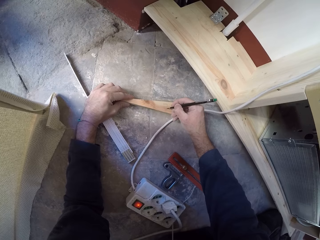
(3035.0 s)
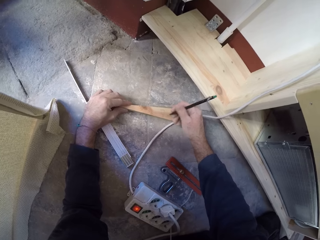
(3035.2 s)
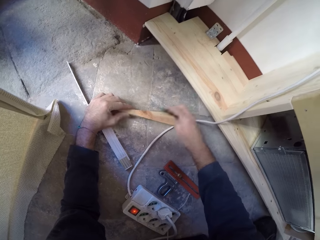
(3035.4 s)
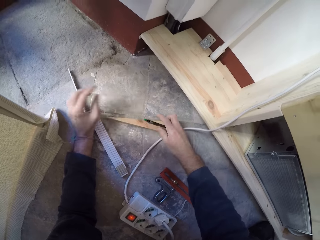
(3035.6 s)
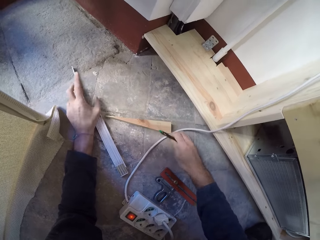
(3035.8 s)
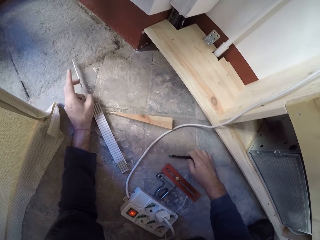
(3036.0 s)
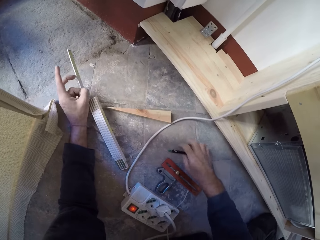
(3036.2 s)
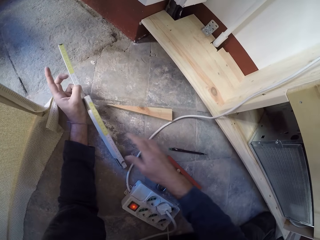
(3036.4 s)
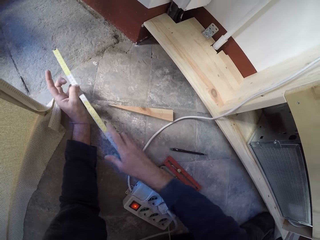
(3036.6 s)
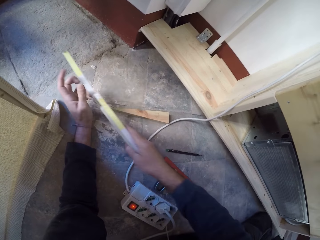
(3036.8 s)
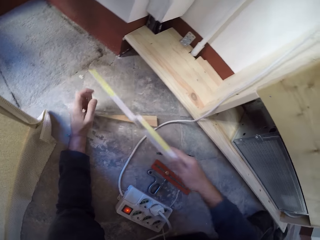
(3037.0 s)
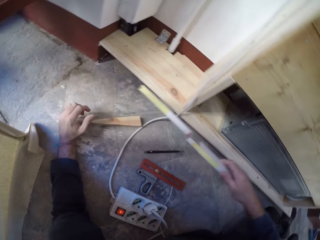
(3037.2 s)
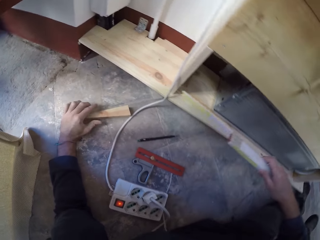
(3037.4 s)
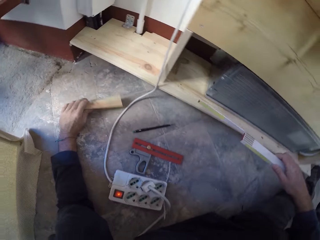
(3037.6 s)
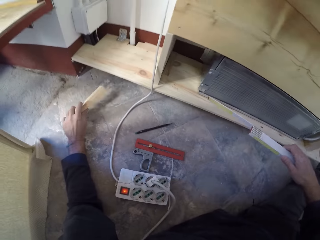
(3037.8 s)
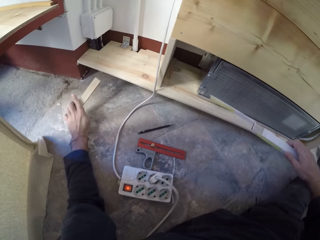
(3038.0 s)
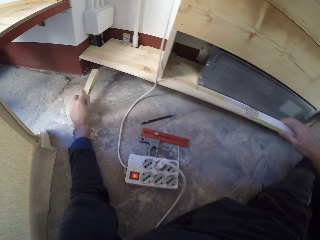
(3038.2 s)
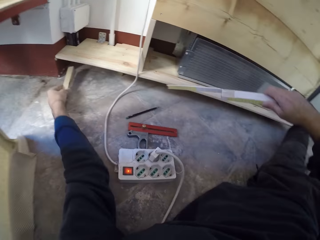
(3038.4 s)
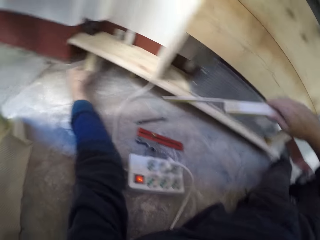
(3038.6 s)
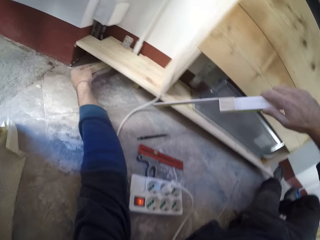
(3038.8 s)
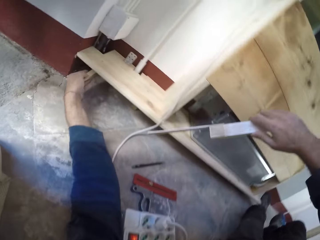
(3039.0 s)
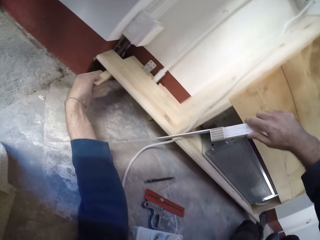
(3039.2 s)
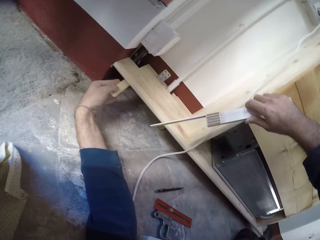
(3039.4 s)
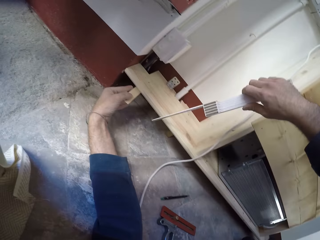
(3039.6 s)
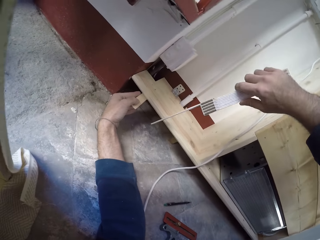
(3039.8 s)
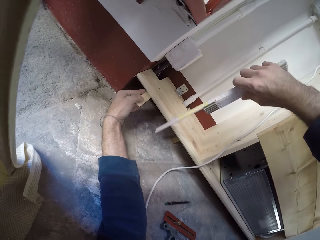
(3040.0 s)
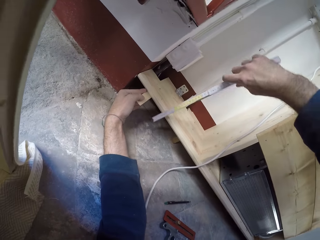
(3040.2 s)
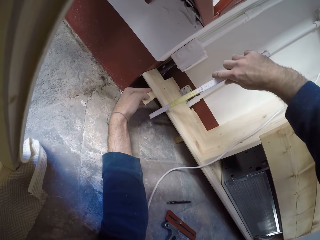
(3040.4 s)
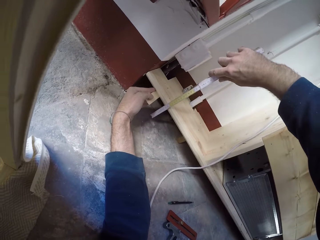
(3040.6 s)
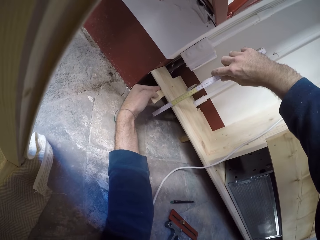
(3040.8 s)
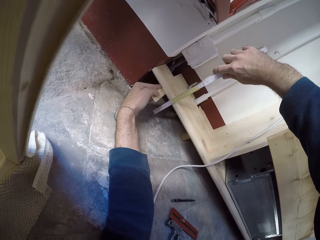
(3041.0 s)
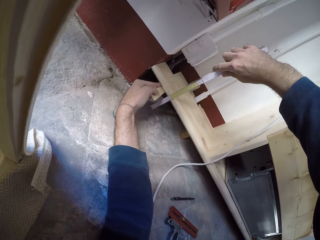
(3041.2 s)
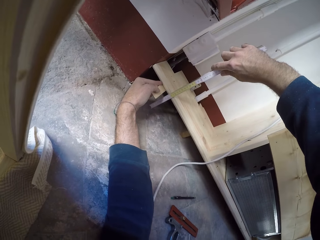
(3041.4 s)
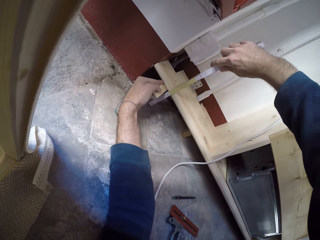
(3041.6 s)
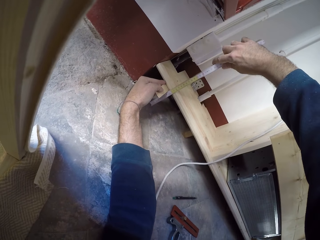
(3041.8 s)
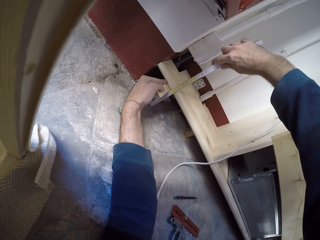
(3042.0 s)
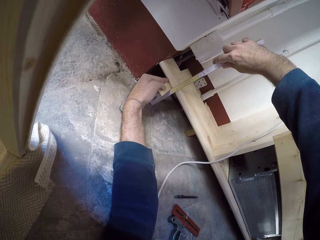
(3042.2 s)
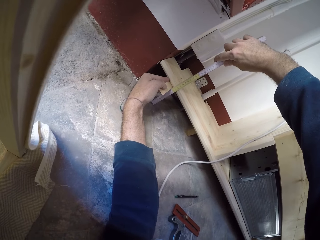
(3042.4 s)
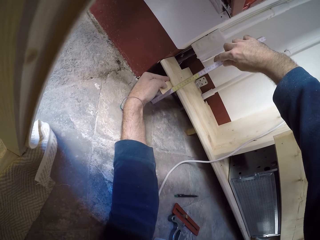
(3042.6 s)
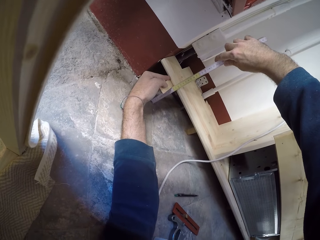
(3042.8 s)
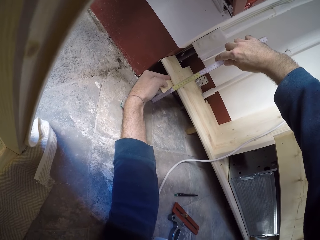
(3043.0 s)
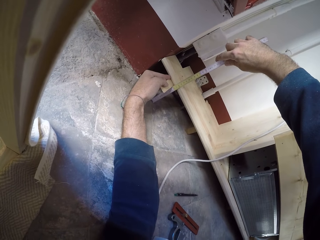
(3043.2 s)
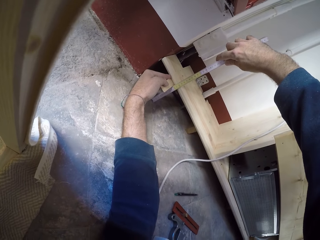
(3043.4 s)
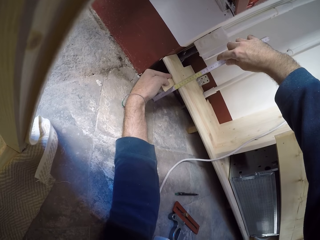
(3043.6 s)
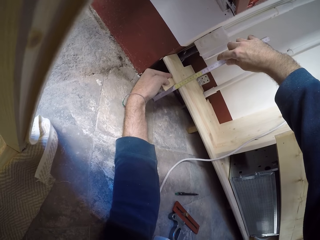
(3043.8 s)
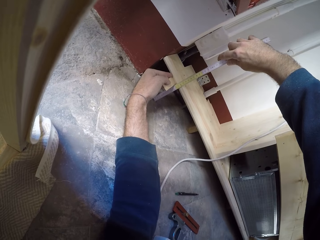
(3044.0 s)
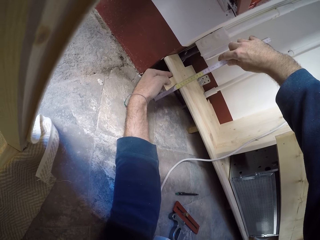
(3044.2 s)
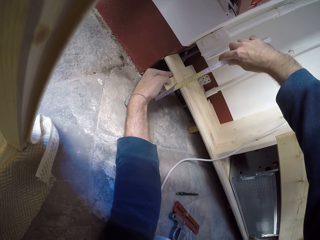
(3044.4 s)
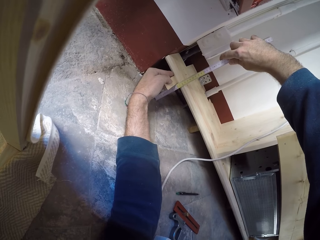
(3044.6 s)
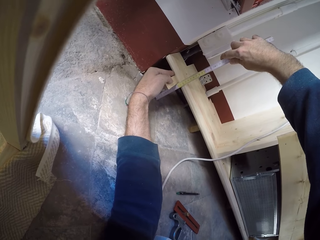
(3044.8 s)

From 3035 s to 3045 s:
The camera wearer picks the folding ruler from the floor with his left hand. He drops the pencil in his right hand on the floor. He passes the folding ruler from his left hand to his right hand. He picks the plank from the floor with his left hand. He holds the plank under the frame with his left hand. He uses the folding ruler on the frame with his right hand.

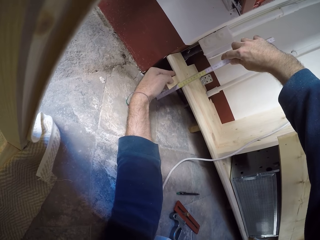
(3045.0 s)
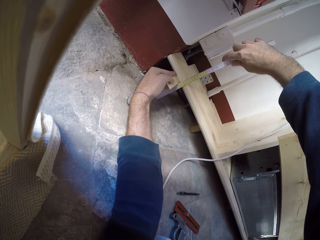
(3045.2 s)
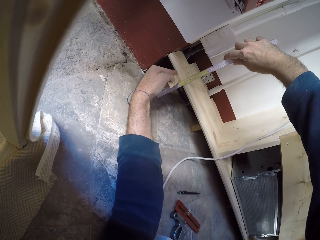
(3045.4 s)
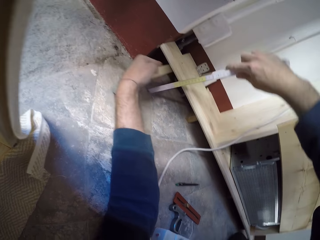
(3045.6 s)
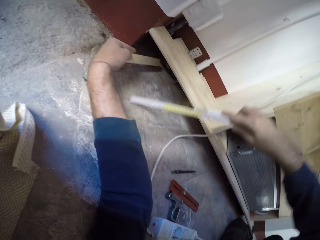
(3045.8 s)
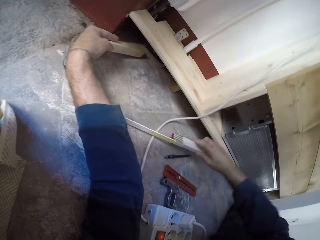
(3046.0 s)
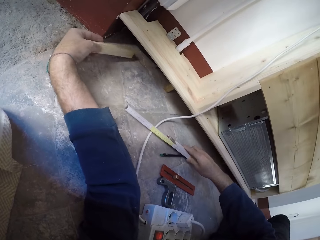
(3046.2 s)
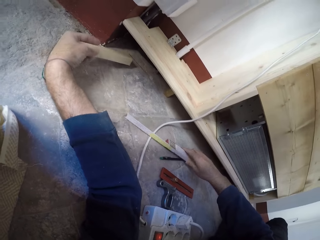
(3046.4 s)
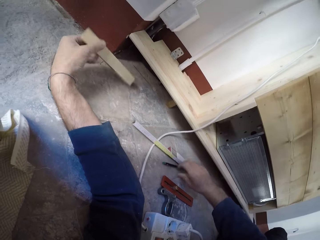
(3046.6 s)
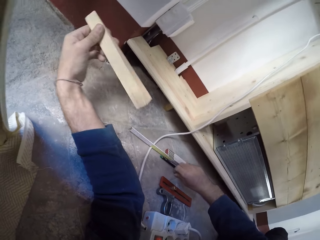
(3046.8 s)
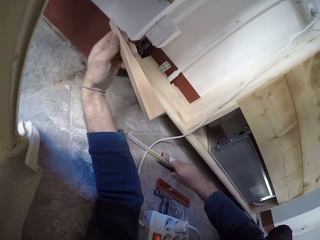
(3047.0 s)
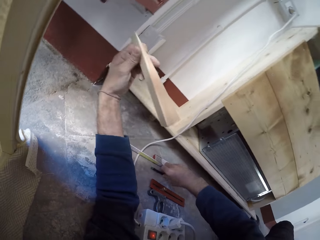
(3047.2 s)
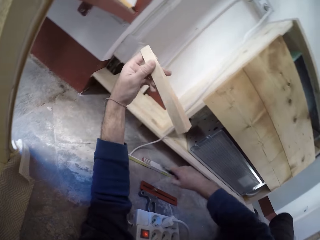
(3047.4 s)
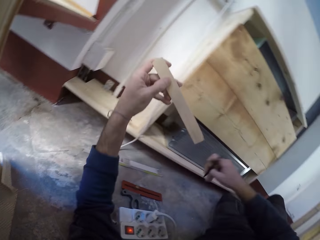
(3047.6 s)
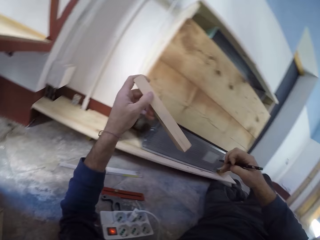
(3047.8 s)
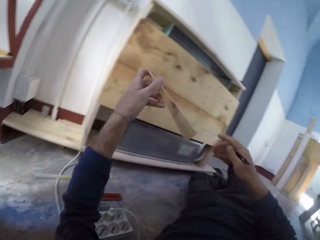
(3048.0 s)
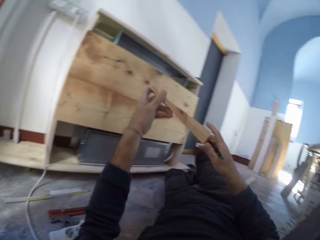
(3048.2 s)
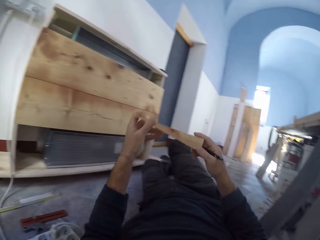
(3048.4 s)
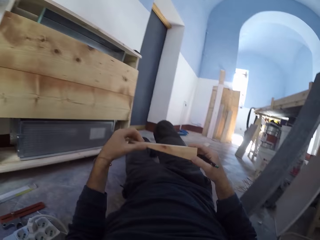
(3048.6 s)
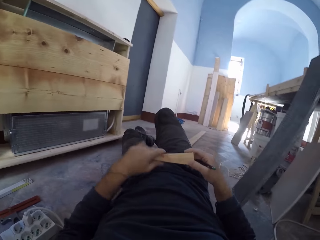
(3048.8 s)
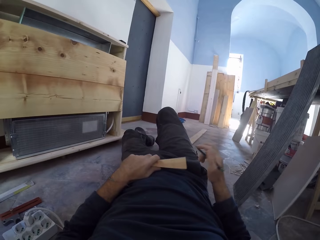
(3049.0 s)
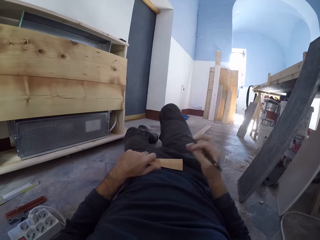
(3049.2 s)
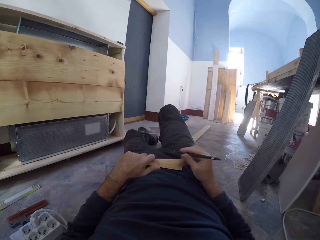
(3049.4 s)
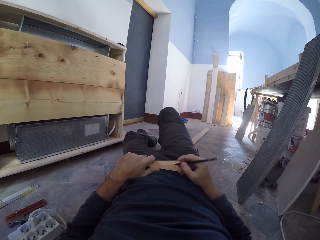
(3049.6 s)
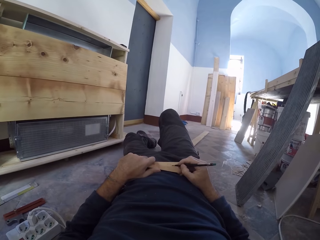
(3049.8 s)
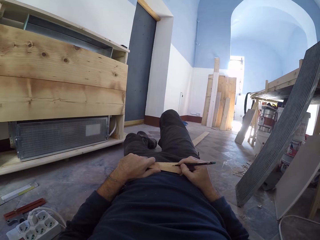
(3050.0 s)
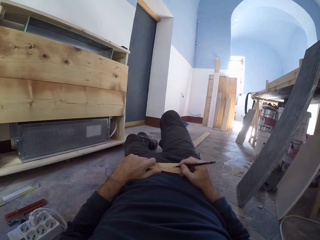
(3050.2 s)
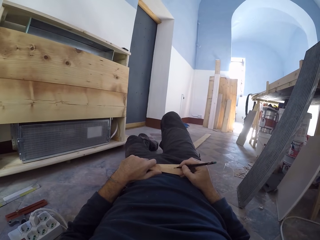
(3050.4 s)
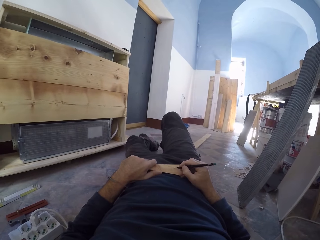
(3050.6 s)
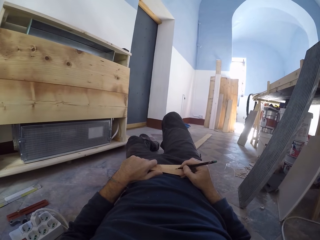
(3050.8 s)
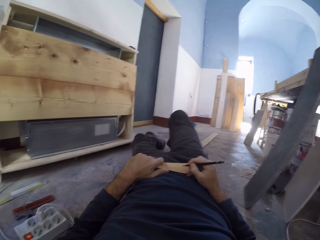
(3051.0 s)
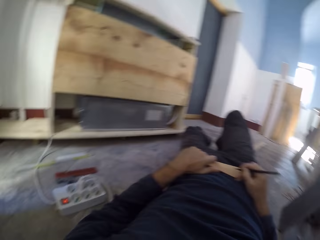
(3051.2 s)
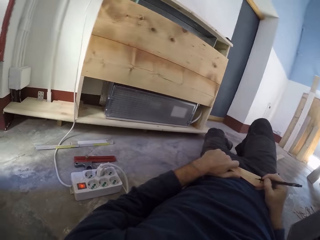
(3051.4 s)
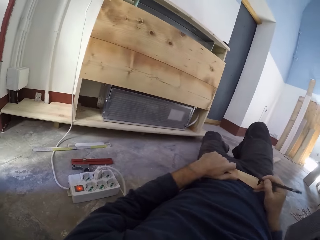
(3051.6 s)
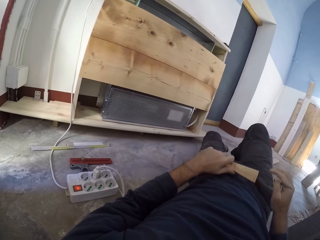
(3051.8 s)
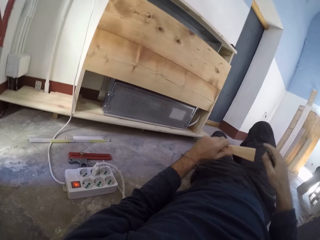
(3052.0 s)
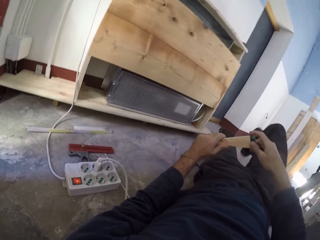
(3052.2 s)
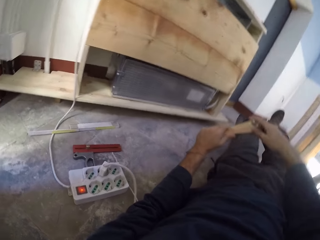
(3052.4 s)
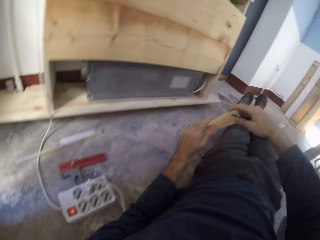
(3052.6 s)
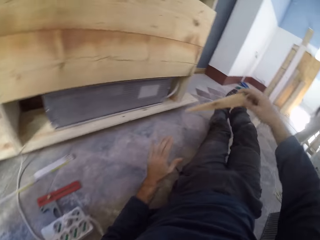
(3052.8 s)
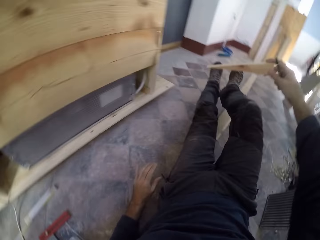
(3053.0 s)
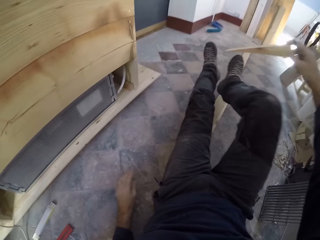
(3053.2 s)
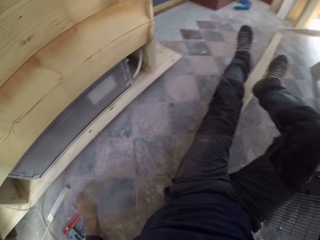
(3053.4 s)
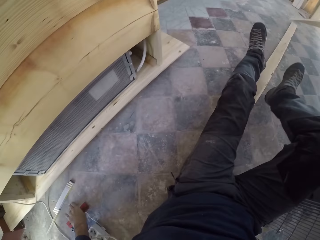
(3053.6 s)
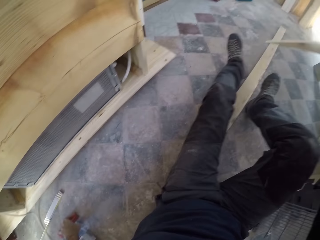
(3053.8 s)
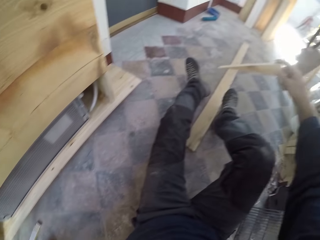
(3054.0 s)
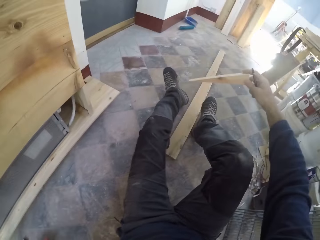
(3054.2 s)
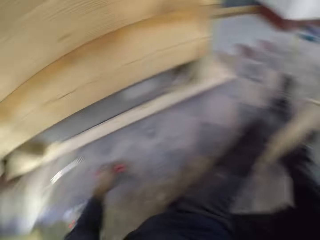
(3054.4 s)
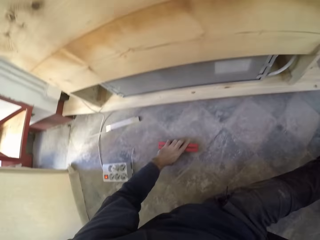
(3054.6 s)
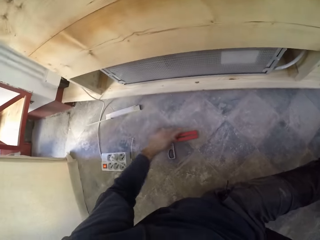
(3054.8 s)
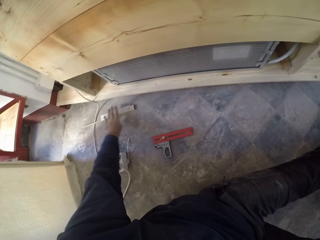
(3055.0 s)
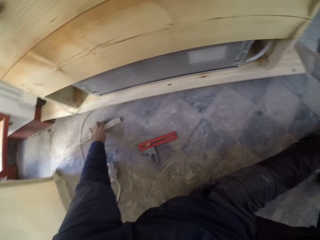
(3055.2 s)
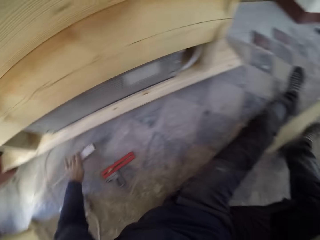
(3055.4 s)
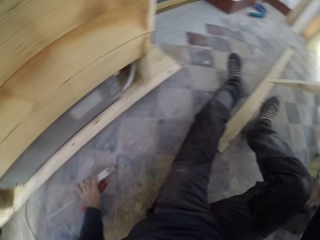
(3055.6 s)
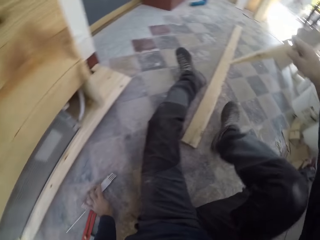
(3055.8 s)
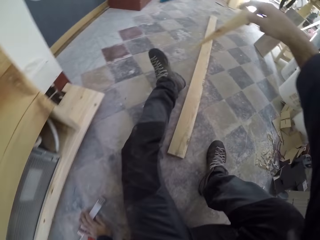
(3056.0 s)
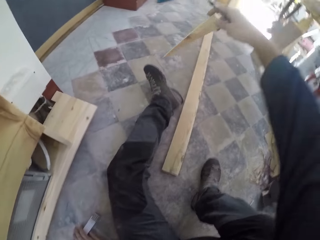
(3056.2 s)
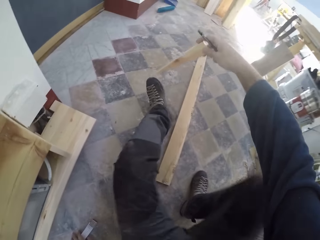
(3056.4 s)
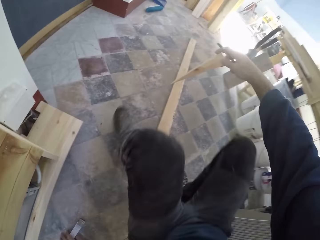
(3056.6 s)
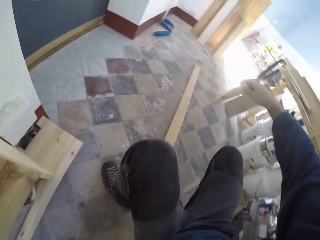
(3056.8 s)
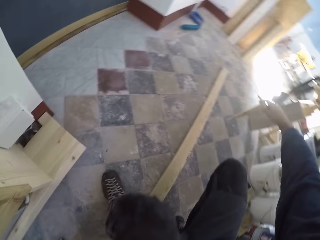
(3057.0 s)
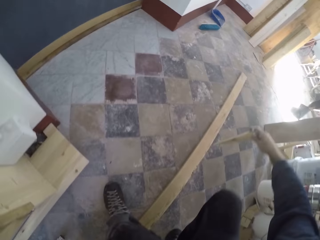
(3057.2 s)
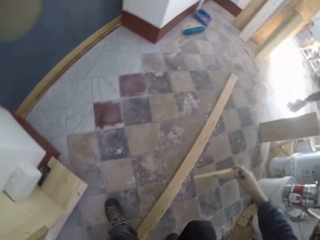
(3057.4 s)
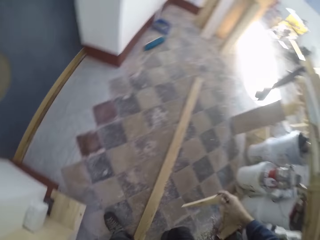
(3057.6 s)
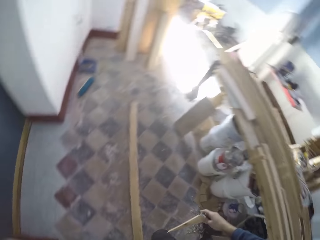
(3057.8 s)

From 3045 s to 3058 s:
The camera wearer drops the folding ruler in his right hand on the floor. He picks a pencil. He holds the plank with both hands. He marks the plank with the pencil in his right hand. He sits up on the floor. He holds the plank with his right hand. He holds the measurement tool. He moves the ruler on the floor with his left hand. He picks the folding ruler from the floor with his left hand. He stands up from the floor. He holds the measurement tool again.
